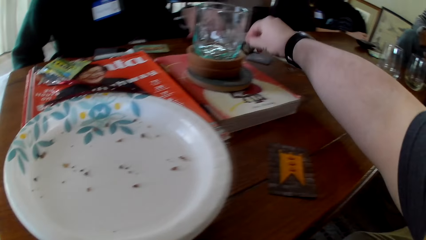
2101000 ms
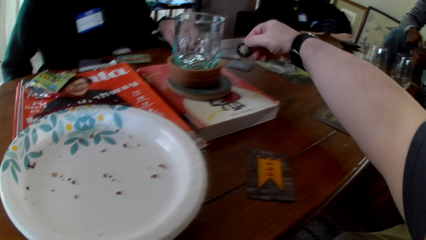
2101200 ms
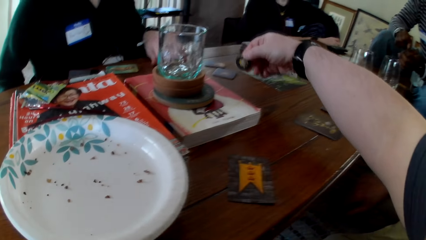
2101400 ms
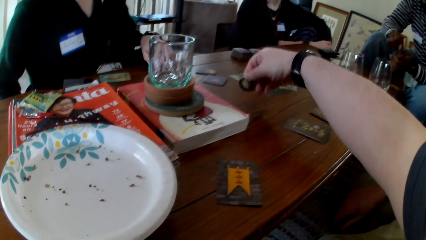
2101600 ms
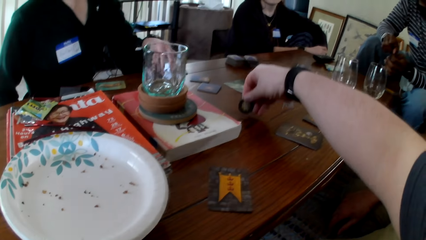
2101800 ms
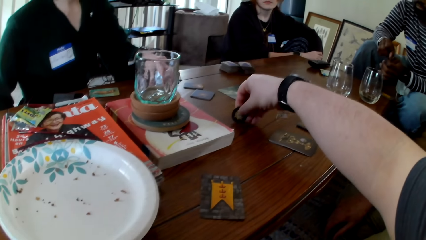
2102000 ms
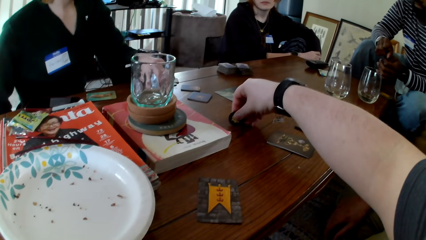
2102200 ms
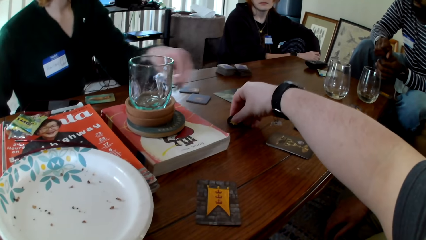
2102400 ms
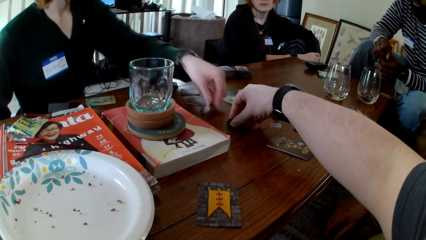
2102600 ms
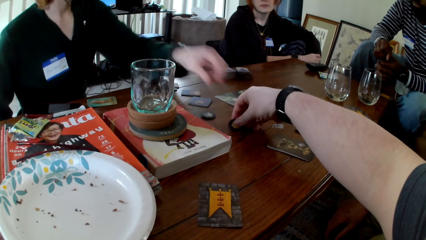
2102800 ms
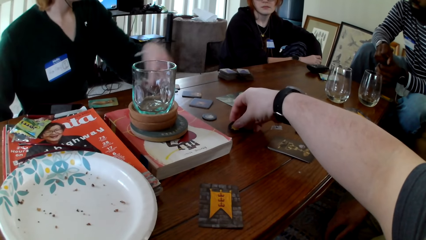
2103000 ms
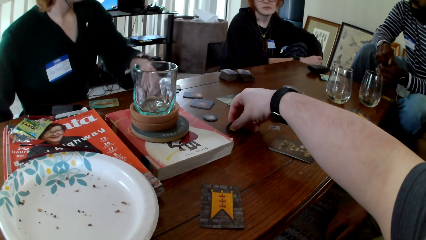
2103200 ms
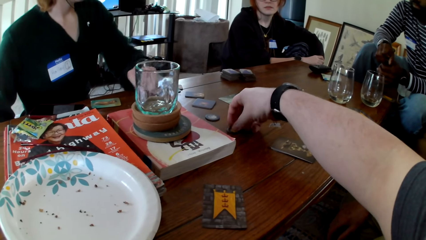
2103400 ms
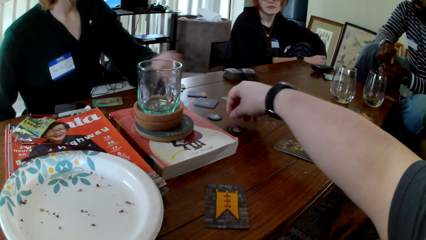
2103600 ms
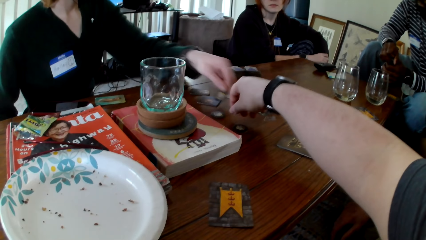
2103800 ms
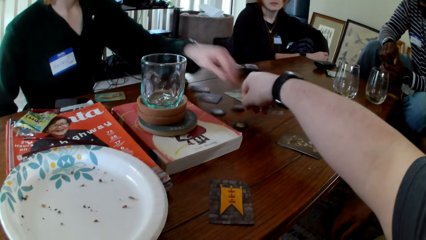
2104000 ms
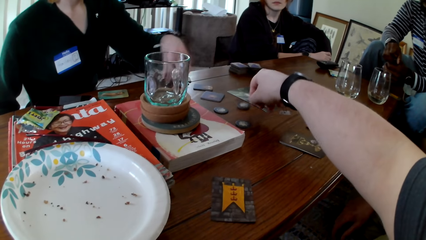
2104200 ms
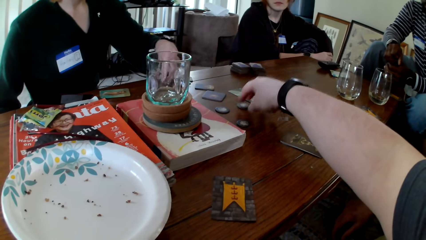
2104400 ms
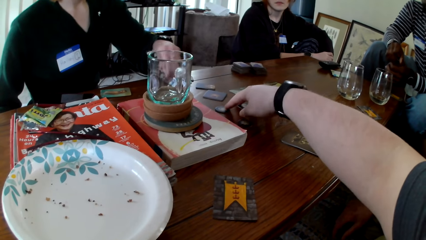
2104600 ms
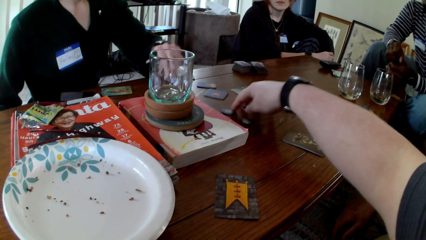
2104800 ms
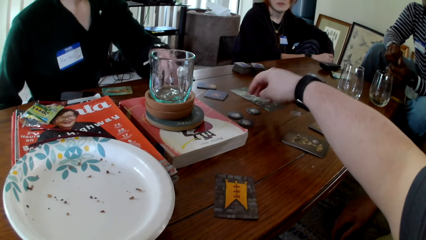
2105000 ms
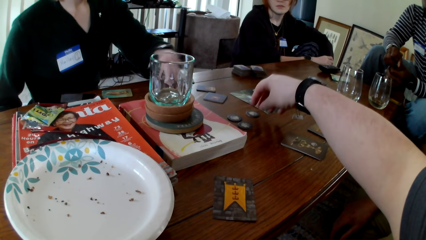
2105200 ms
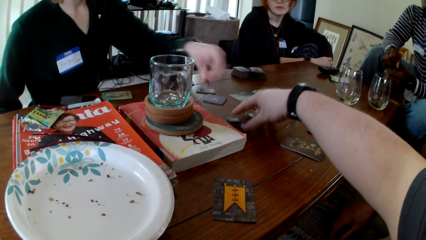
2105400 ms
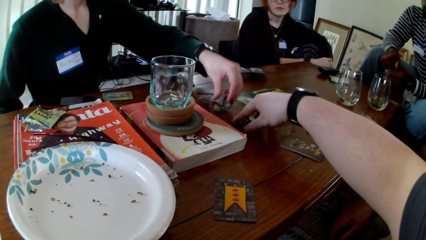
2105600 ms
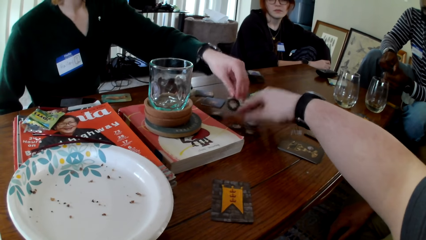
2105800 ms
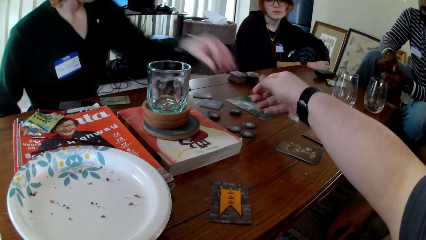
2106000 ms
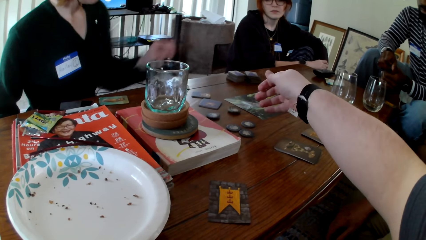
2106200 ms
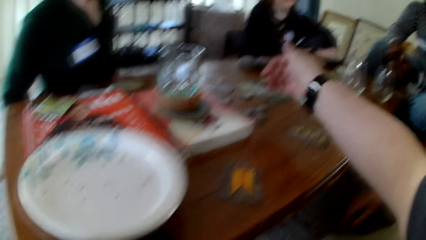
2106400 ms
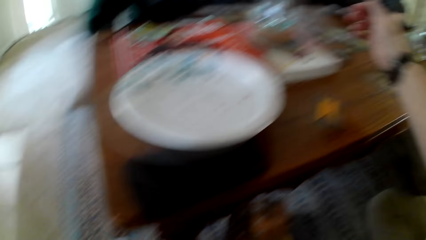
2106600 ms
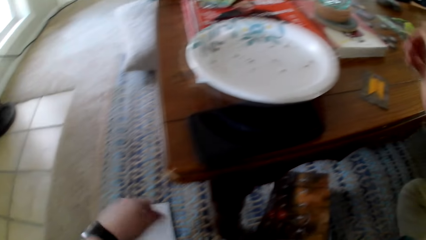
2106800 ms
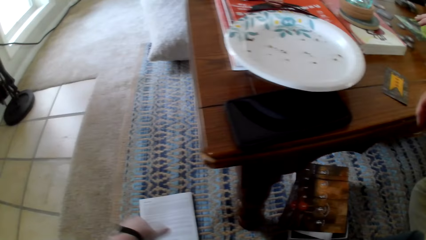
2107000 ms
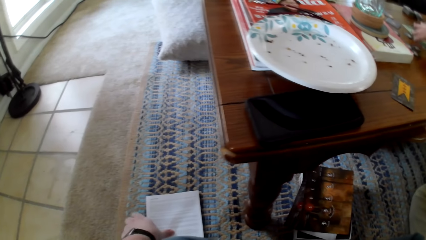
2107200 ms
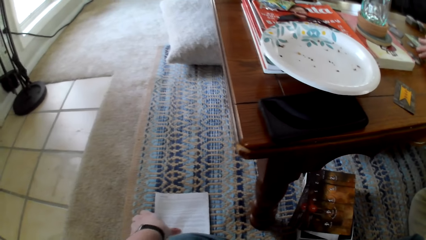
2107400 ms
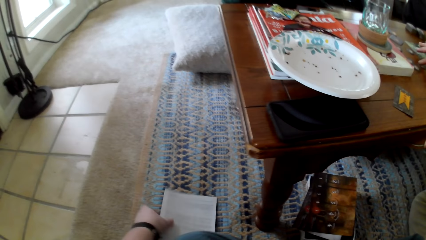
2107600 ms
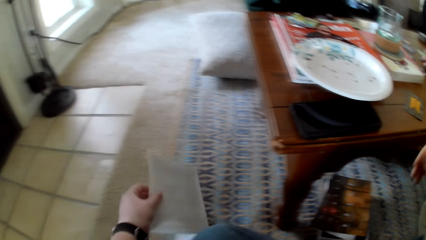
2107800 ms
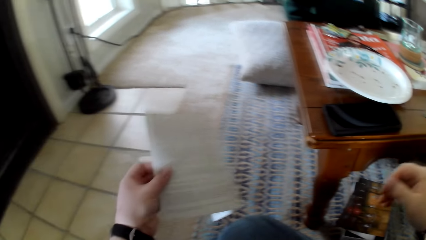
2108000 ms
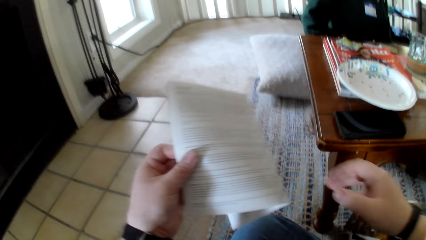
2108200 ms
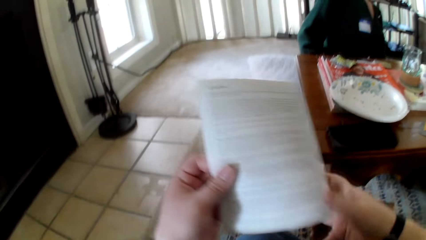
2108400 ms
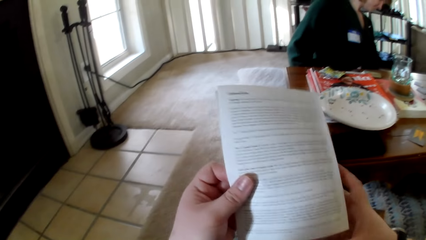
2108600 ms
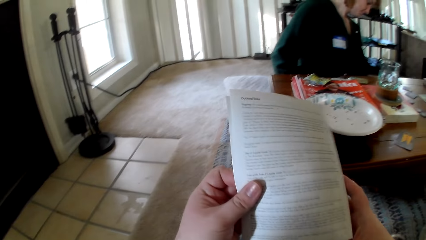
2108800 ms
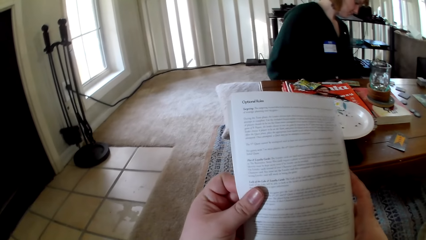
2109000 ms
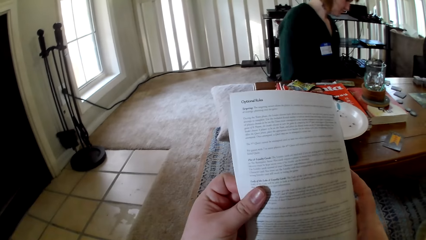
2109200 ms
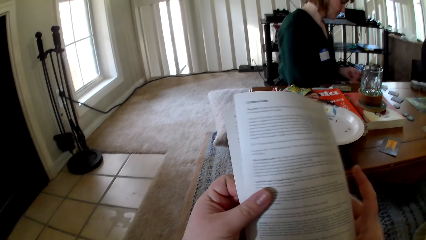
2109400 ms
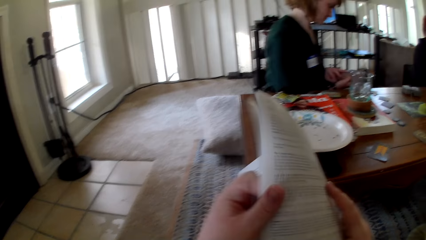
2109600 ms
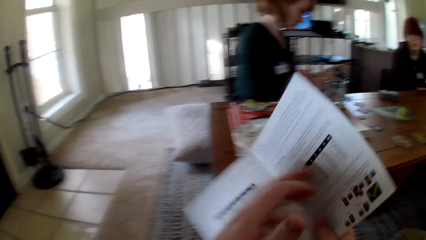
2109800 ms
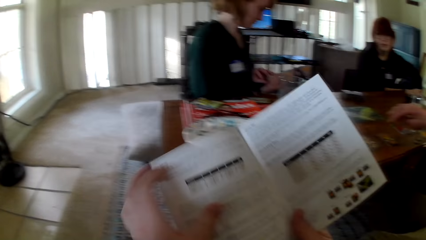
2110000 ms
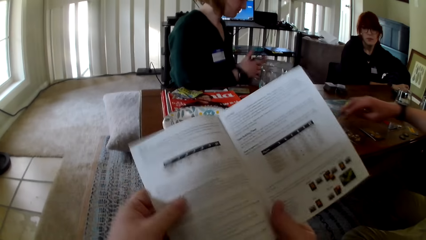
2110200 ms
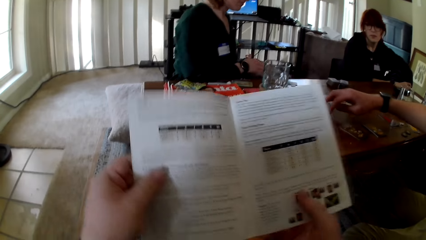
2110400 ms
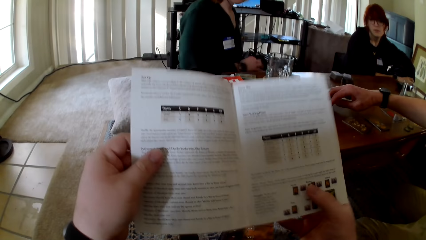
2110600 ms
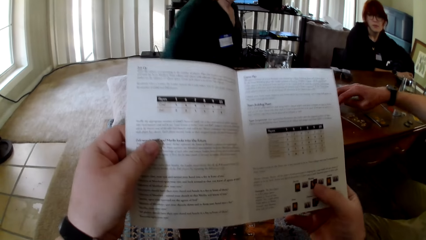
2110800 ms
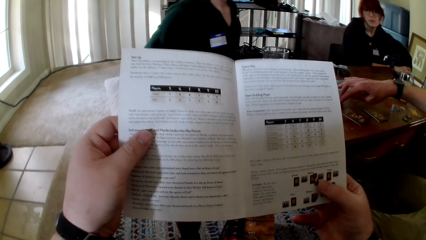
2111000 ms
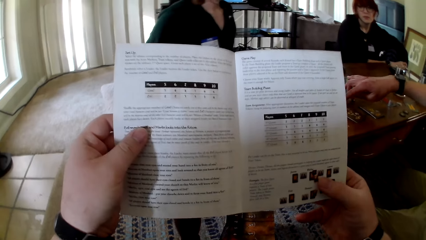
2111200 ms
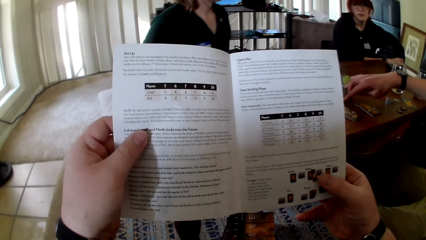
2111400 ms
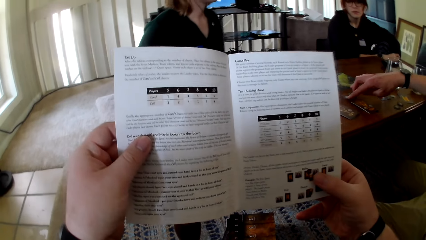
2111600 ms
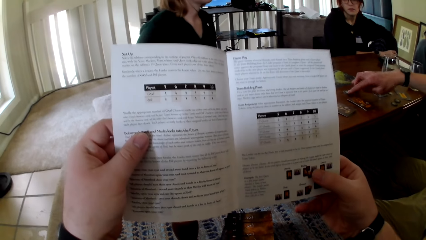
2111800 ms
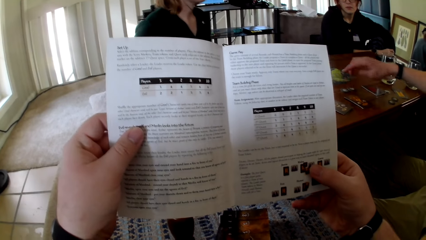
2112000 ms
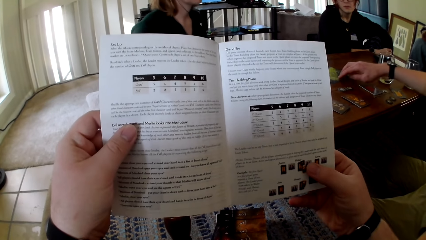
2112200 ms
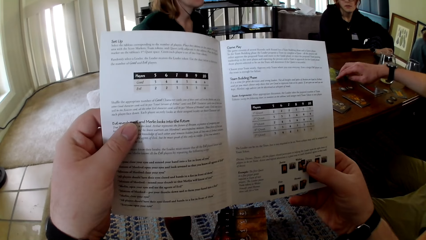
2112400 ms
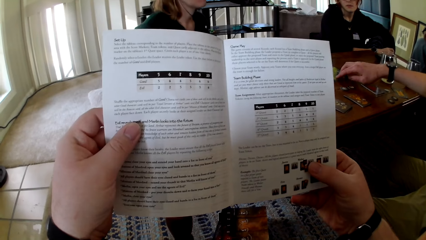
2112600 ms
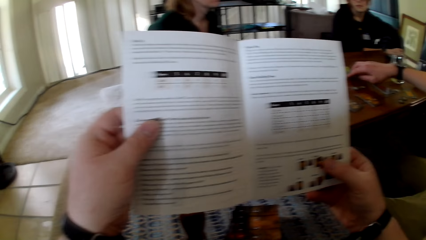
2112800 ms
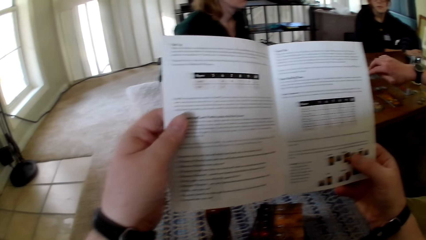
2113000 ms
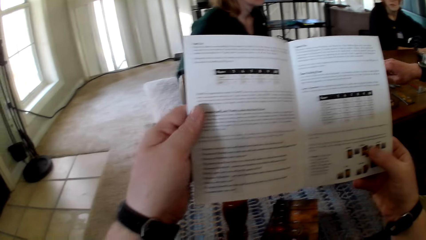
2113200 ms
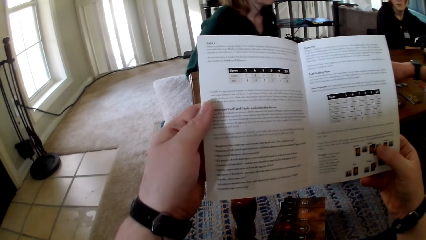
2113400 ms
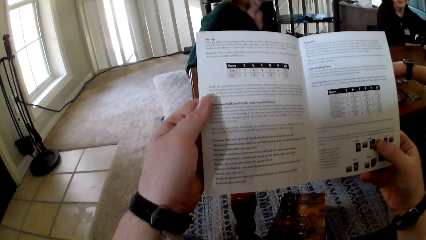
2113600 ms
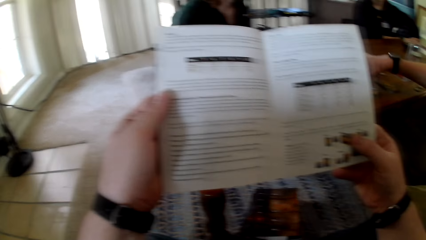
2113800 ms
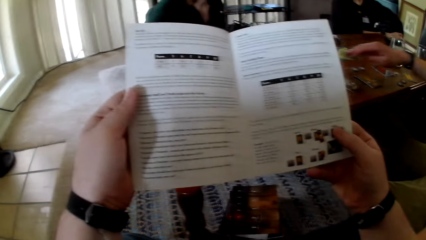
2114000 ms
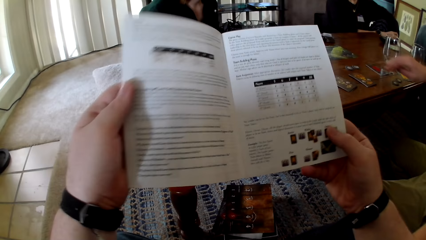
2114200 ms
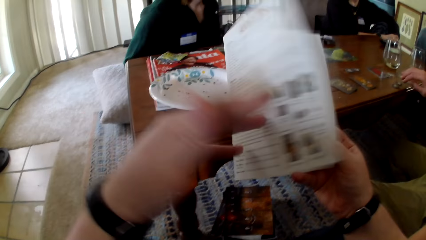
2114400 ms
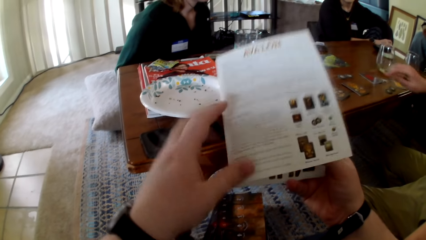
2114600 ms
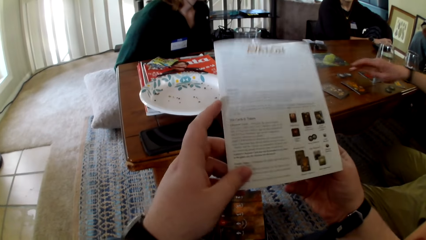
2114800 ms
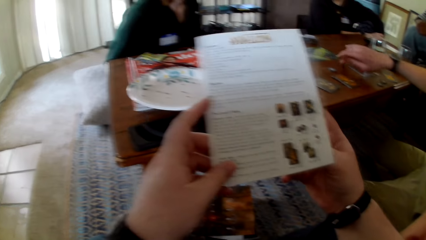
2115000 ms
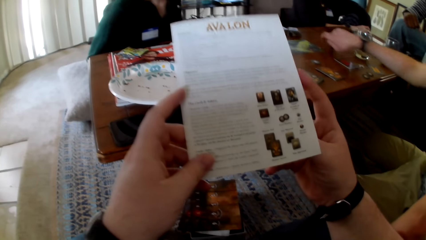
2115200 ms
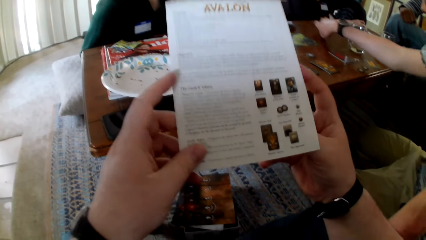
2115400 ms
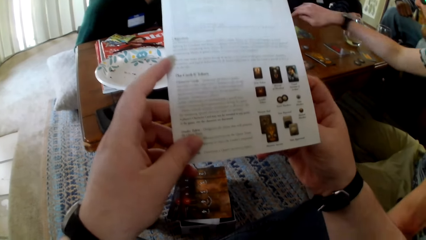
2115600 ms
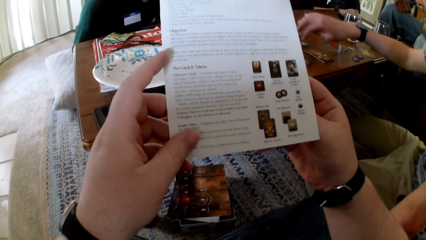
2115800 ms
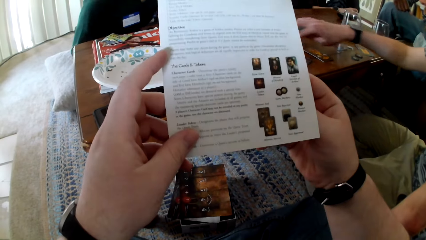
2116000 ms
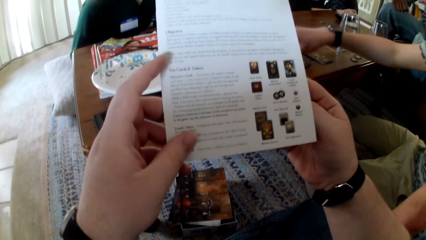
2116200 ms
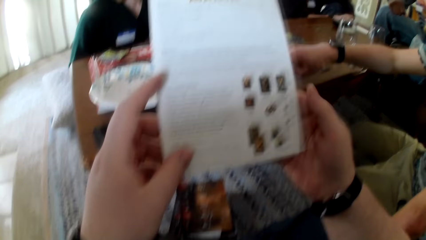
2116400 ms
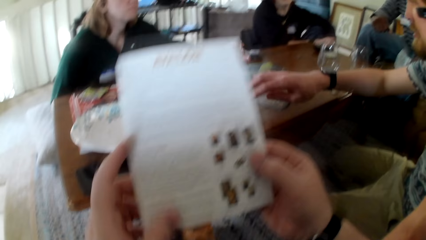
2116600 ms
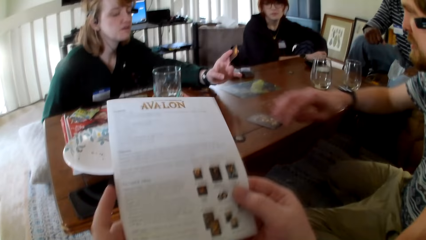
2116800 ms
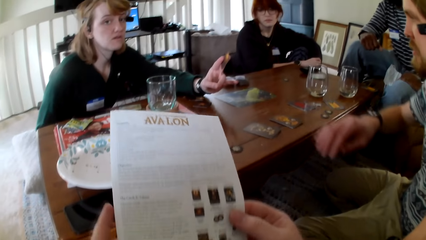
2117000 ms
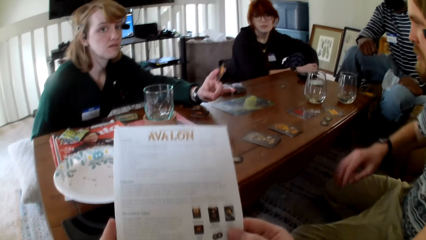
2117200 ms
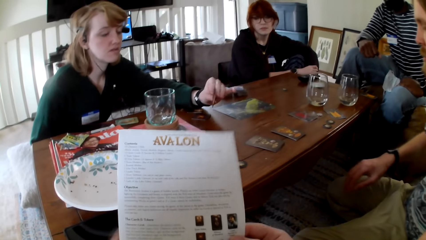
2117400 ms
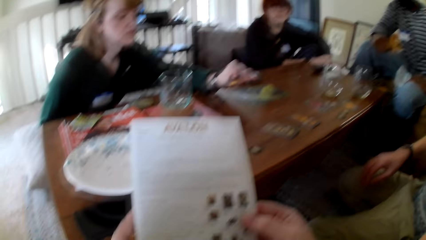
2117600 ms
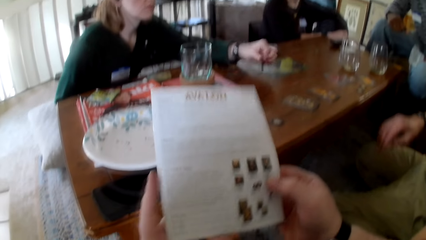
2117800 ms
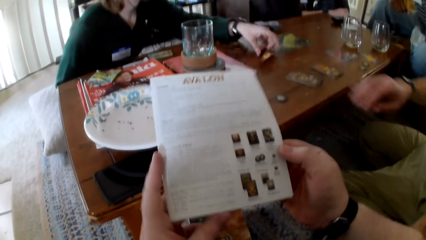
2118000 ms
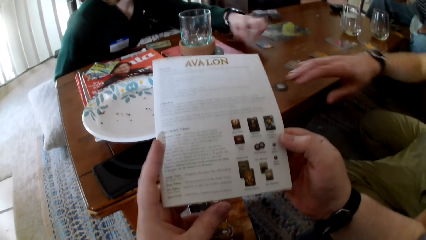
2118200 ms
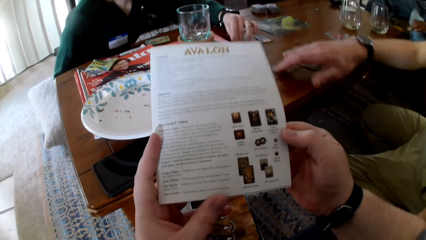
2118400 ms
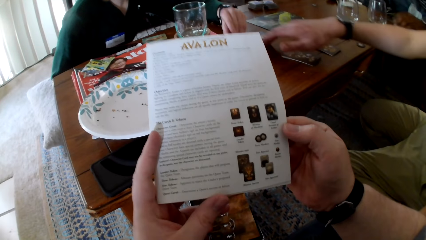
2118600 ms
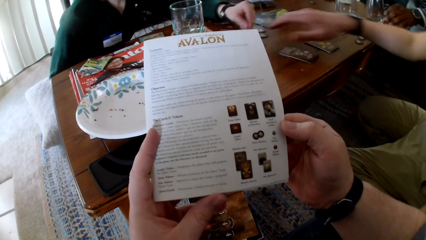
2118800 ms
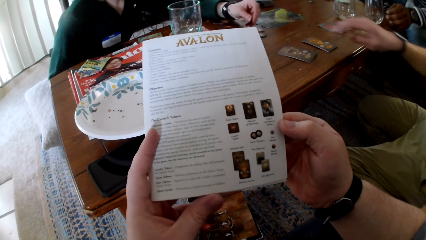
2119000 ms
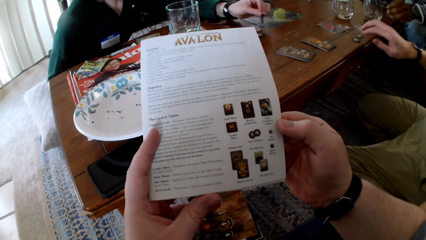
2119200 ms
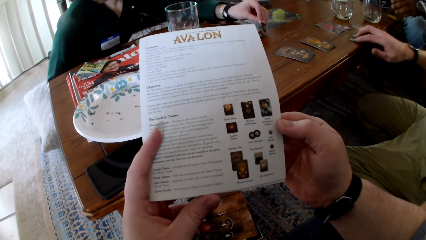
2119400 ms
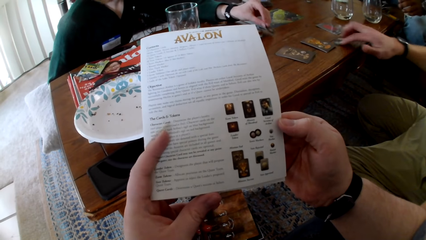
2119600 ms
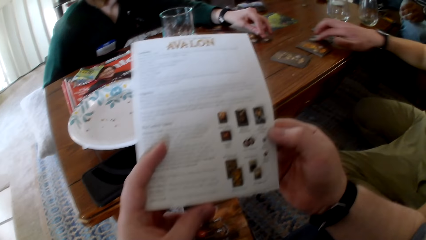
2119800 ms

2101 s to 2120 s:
The camera wearer picks up a token and puts the token on the table. A woman picks up a token. The camera wearer touches cards. The woman puts the token on the table. A person touches the cards. The camera wearer pulls the tokens, touches the cards, and pulls his hand off the token. He picks up a pamphlet, touches a book, holds the pamphlet with both hands, opens the pamphlet, and reads the pamphlet. A man pulls a token. The person touches the cards. The man holds a picture. The camera wearer reads the pamphlet, touches the book, and closes the pamphlet. The man pushes the token aside. The camera wearer reads the pamphlet. The woman holds a card and puts the card on the table. Another person touches the cards. The man pulls a token aside. The woman picks up a token. The man holds the tokens.
